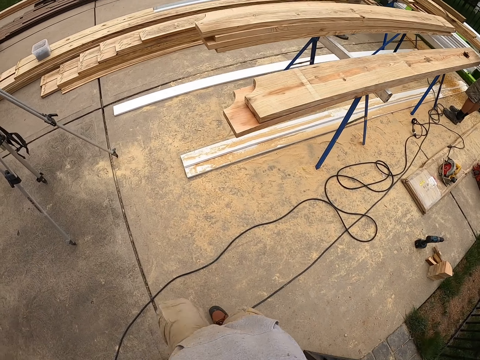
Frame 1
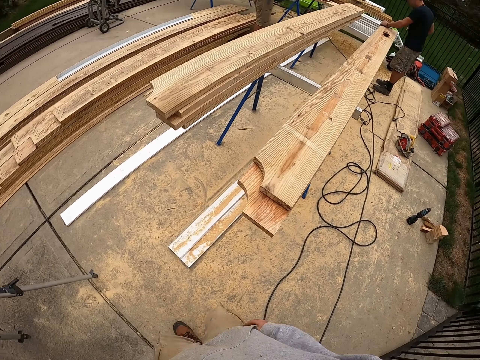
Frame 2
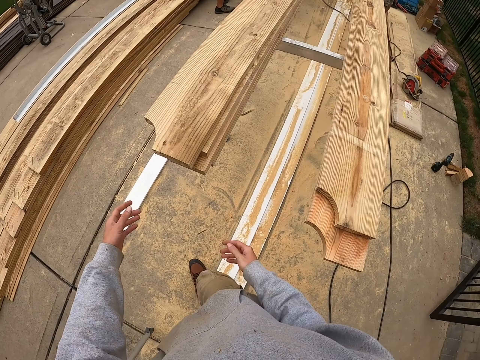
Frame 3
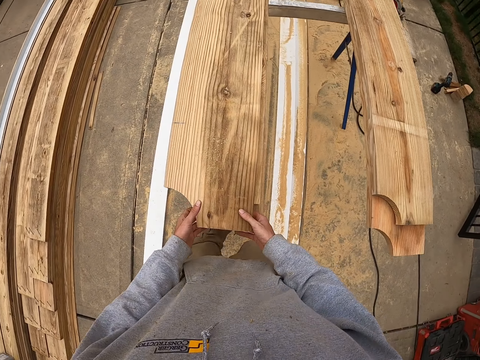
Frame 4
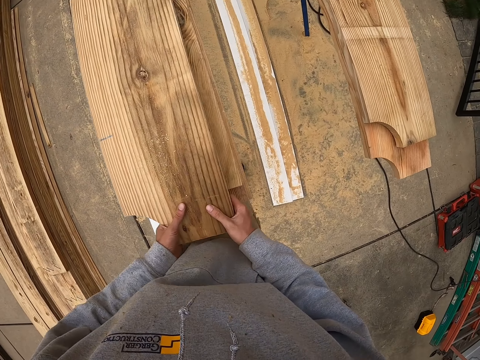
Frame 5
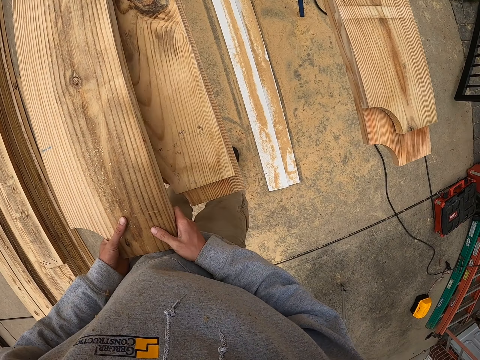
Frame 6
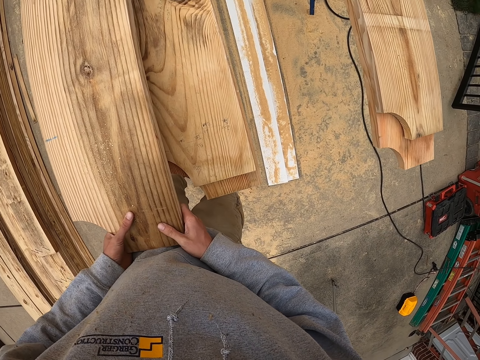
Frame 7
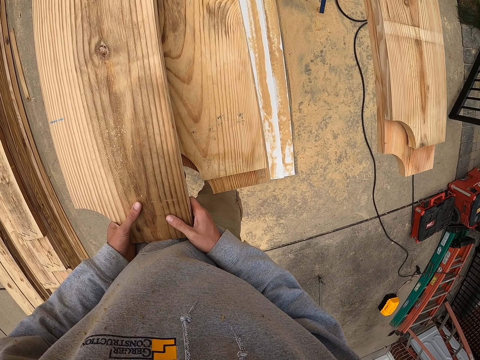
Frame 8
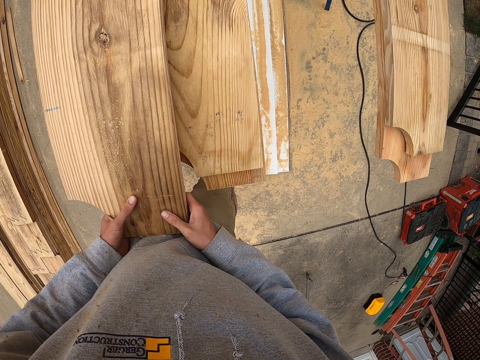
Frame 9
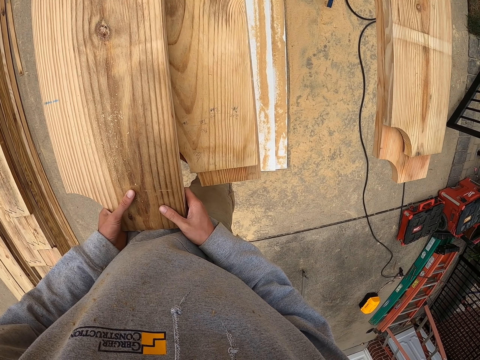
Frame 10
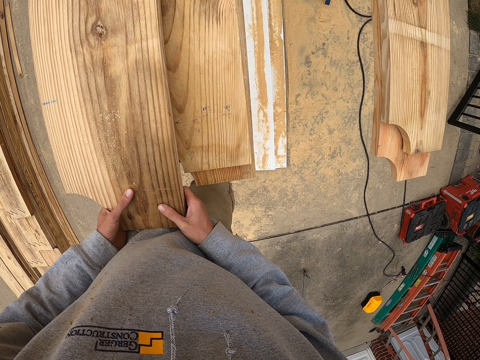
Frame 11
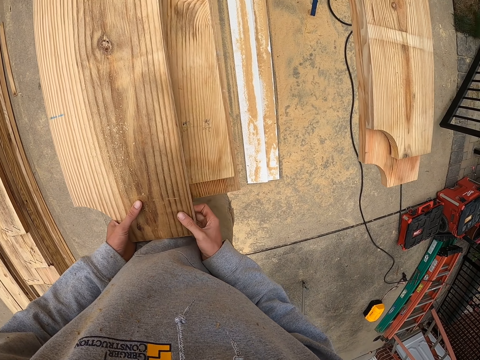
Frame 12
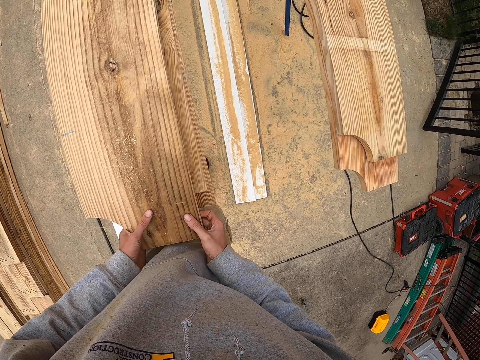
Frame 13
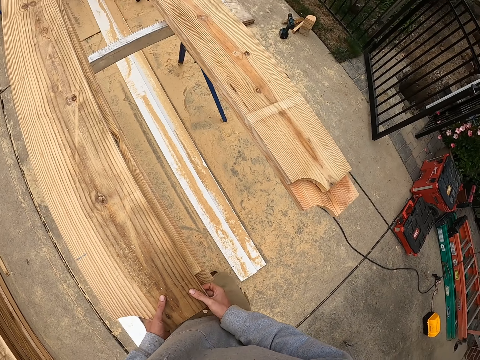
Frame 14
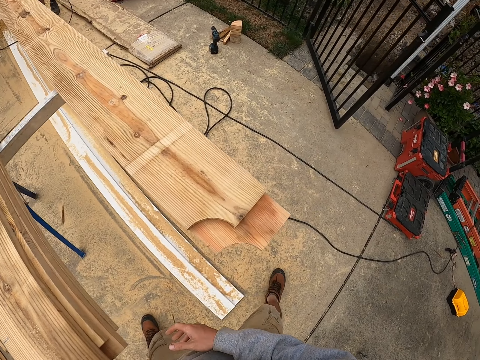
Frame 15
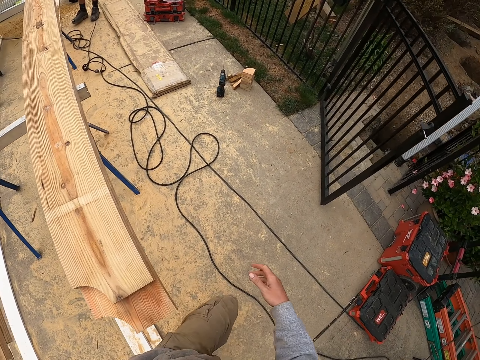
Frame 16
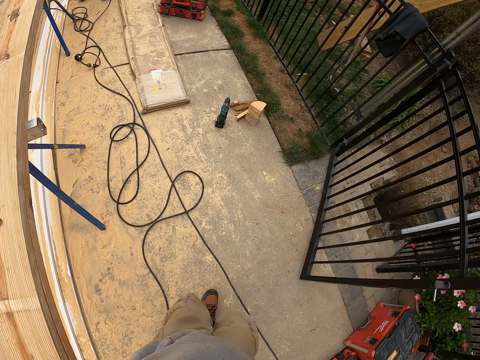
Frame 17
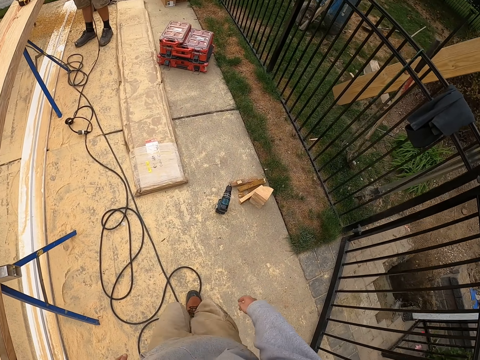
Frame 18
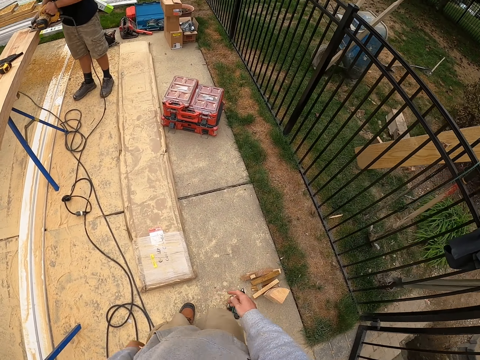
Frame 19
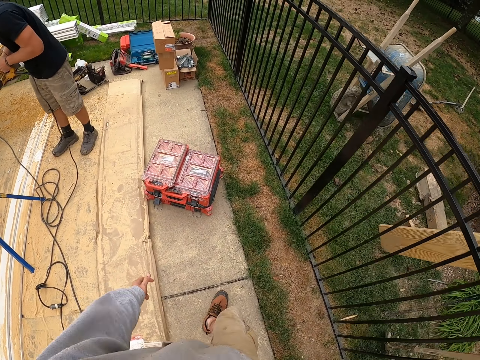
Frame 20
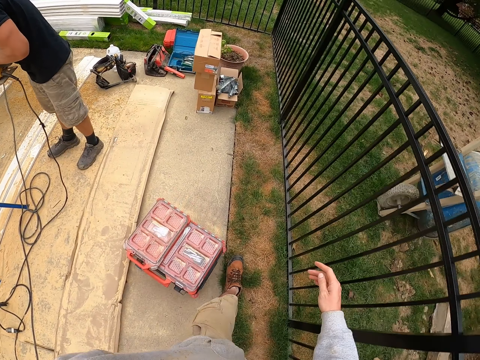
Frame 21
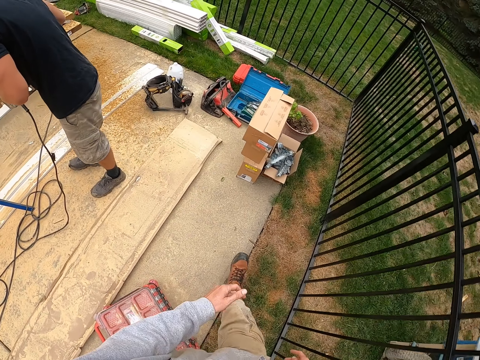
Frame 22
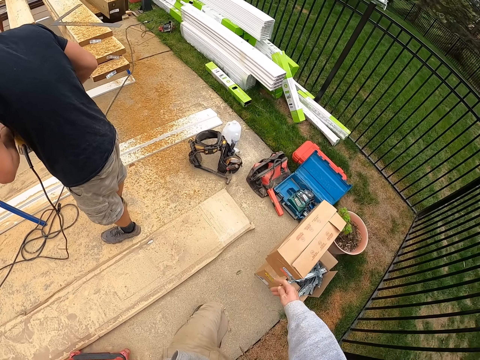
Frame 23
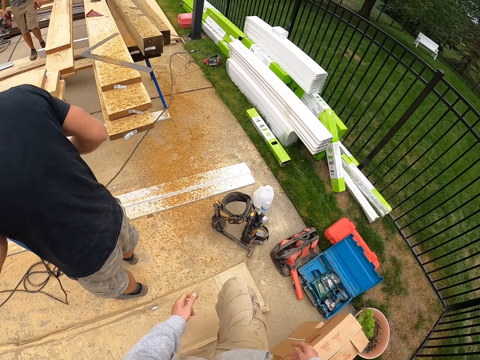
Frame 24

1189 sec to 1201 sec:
The camera wearer holds the wood. They walk on the ground.

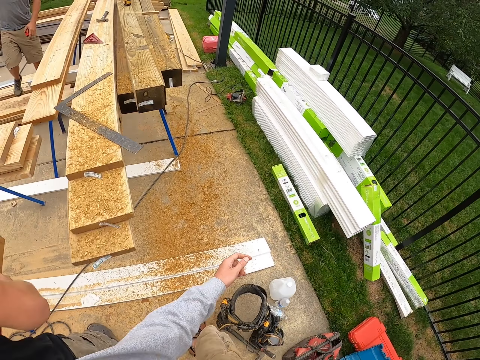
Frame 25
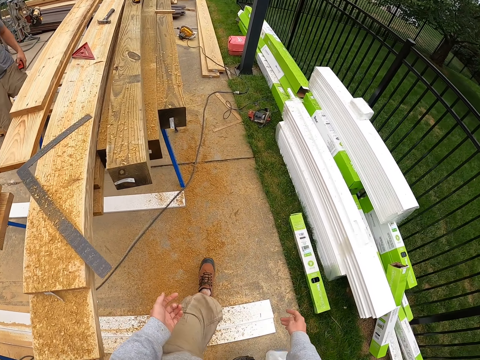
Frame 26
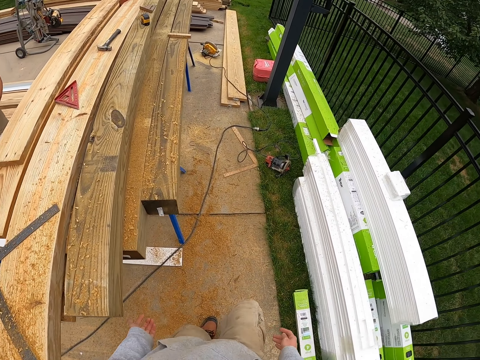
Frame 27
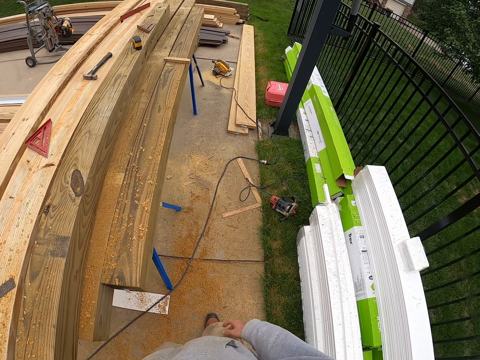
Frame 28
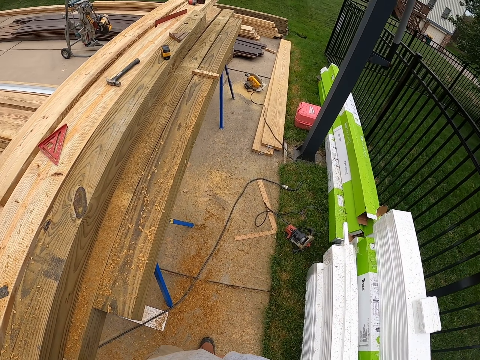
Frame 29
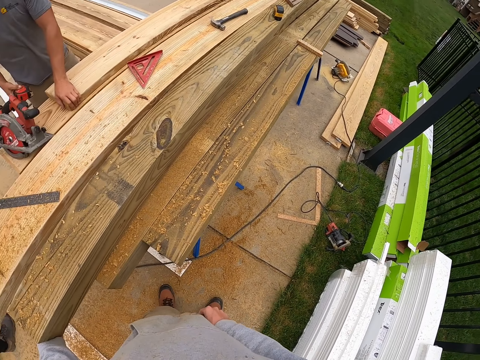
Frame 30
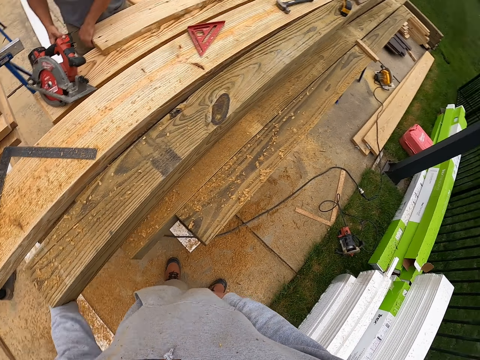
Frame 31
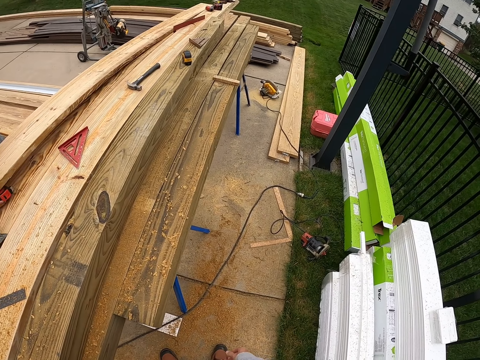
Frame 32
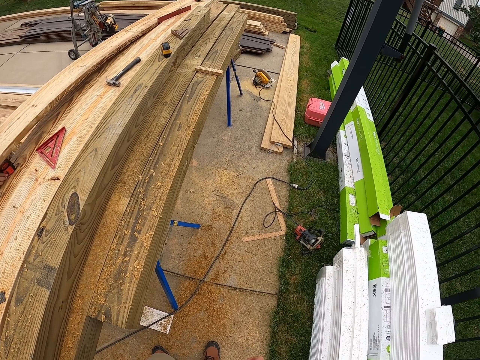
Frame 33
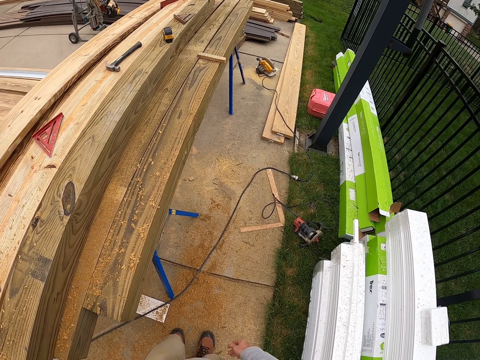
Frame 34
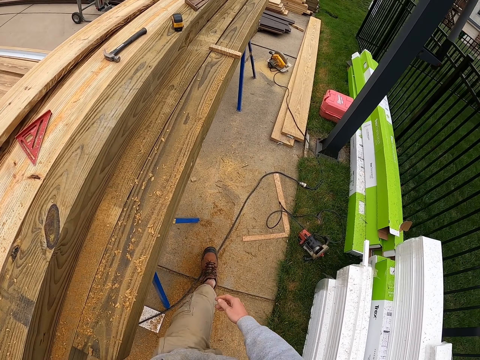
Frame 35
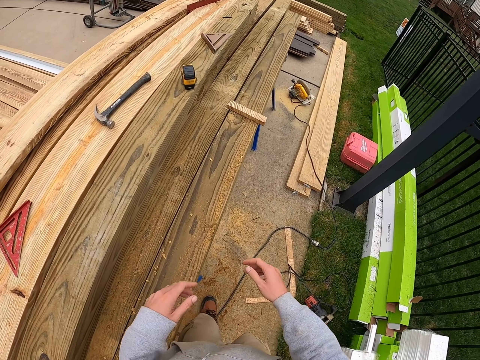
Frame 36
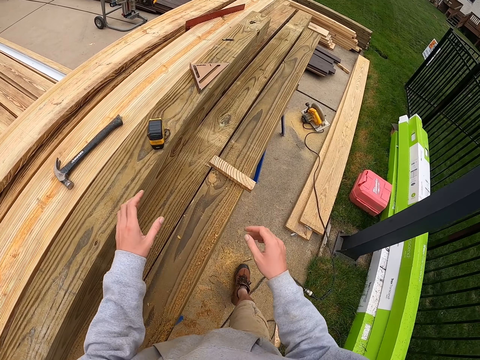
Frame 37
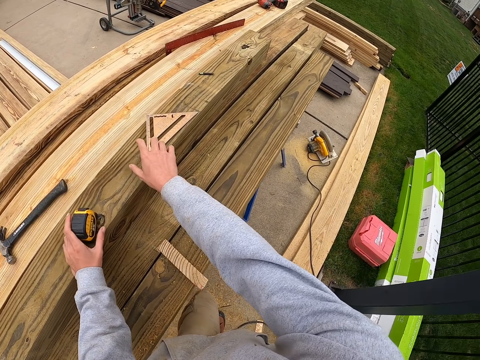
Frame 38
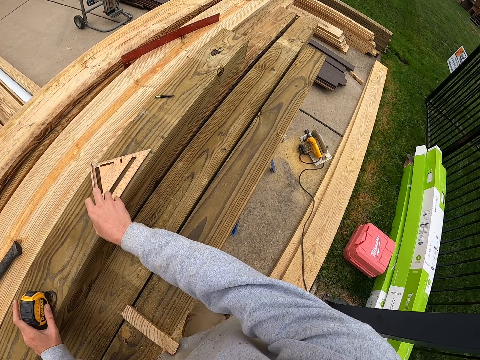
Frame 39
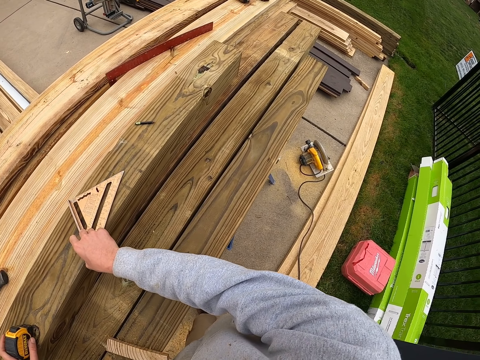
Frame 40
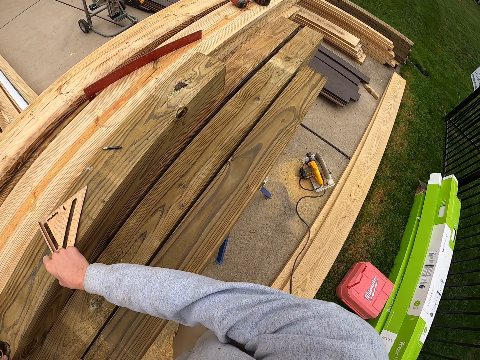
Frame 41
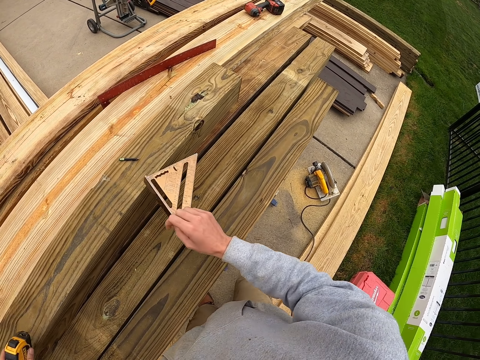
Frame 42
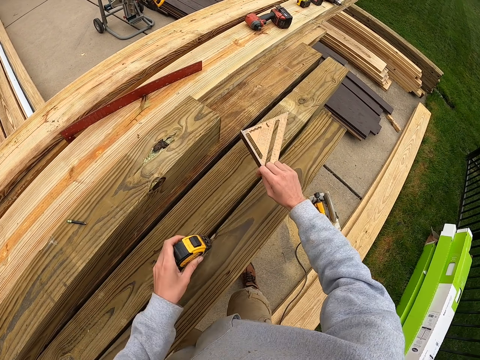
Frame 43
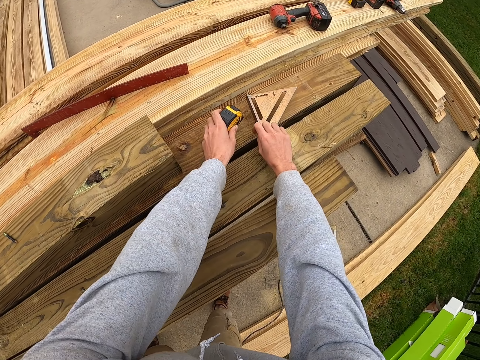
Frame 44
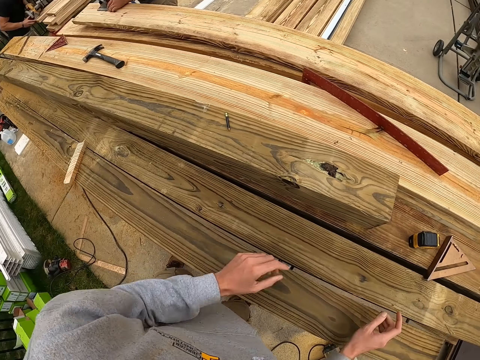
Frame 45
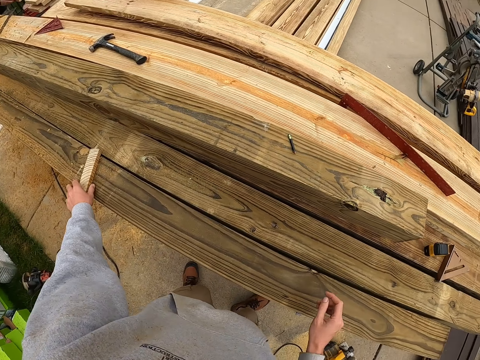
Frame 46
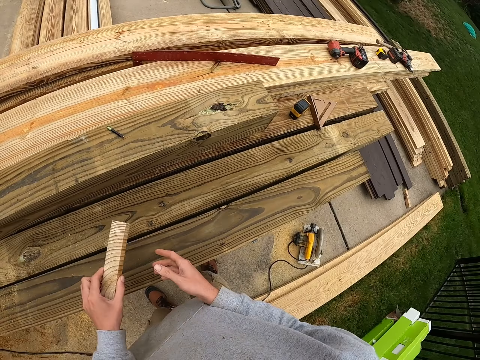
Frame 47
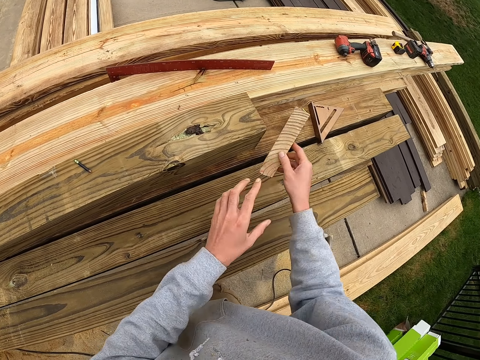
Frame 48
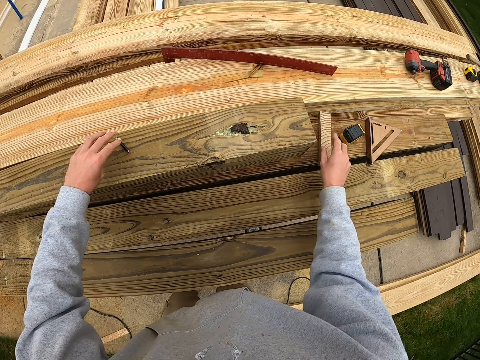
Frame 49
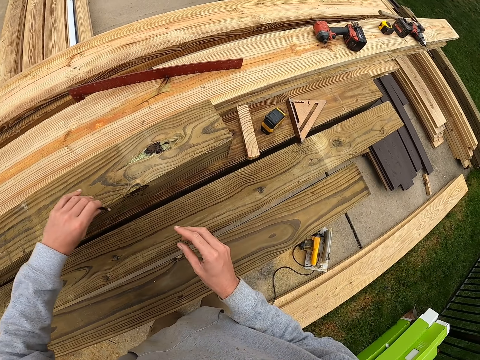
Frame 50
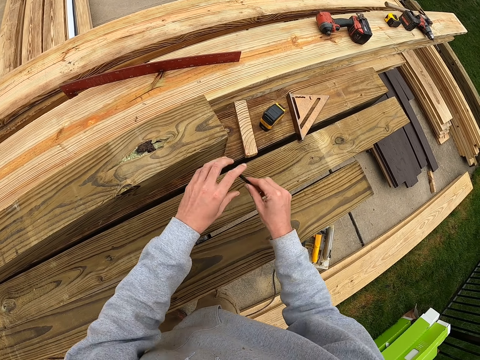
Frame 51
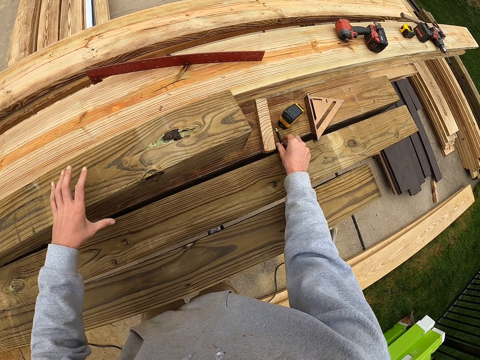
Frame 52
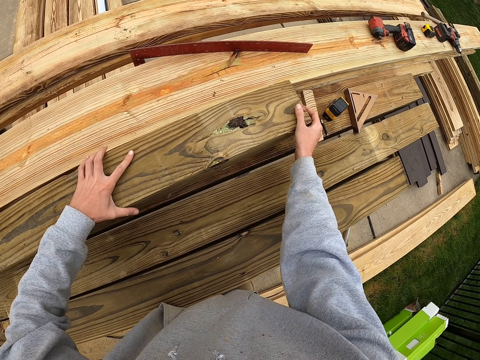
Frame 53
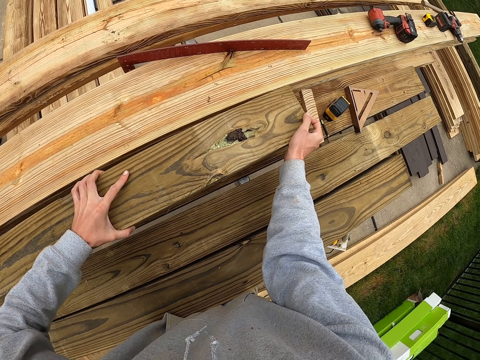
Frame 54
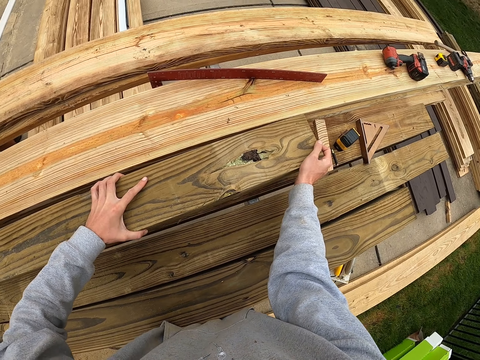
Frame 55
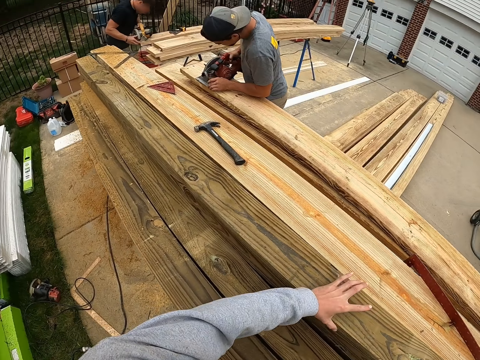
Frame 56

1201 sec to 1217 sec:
The camera wearer looks around. They pick up the tape measure and protractor from the wood. They put the tape measure and protractor on the wood. They pick up the piece of wood. They put the piece of wood on the wood. They pick up the pencil from the wood. They put the pencil on the wood. They hold the wood.
